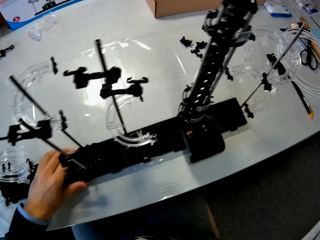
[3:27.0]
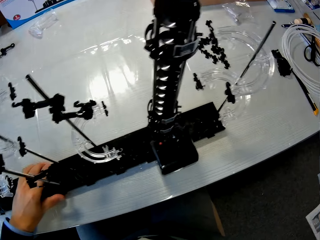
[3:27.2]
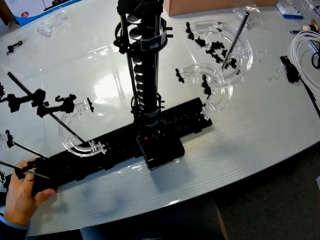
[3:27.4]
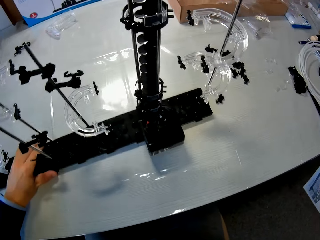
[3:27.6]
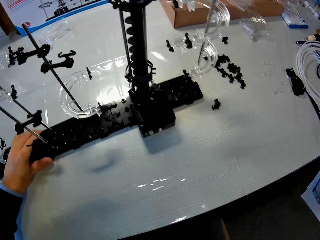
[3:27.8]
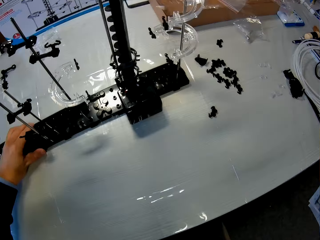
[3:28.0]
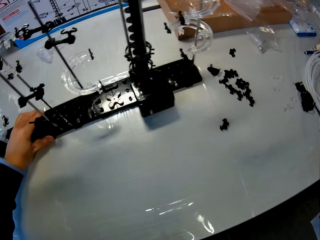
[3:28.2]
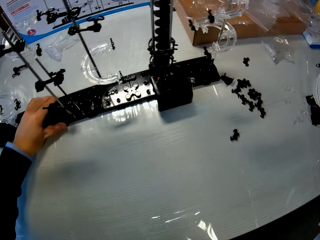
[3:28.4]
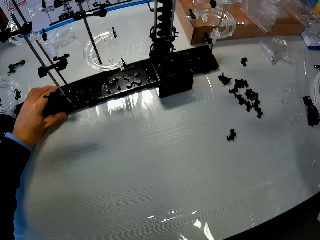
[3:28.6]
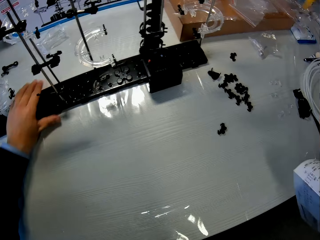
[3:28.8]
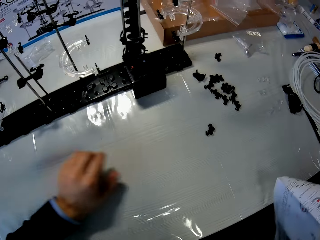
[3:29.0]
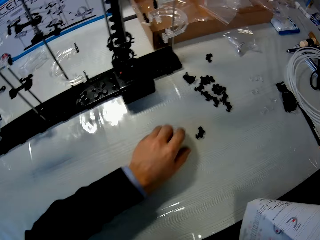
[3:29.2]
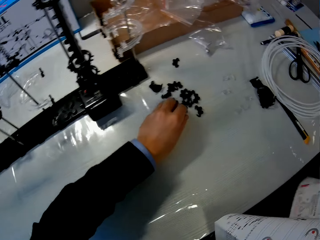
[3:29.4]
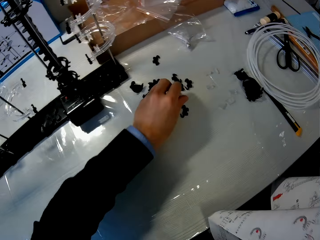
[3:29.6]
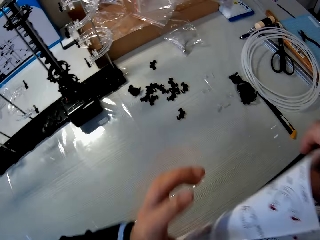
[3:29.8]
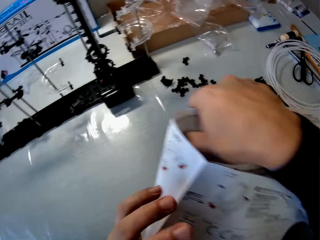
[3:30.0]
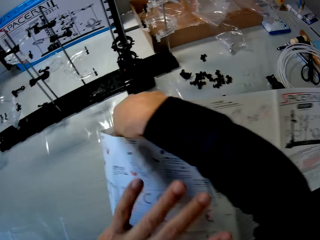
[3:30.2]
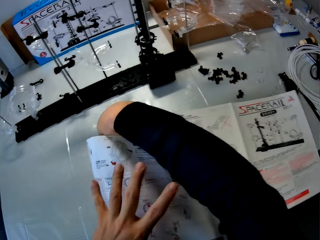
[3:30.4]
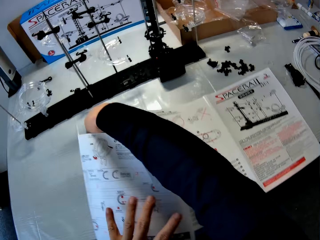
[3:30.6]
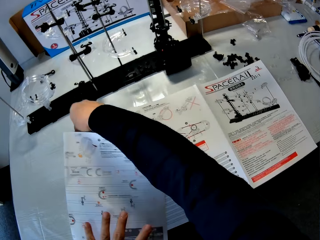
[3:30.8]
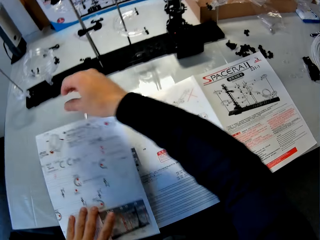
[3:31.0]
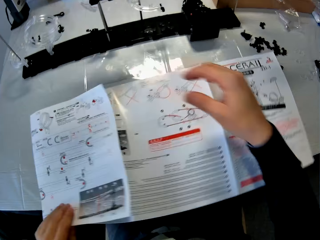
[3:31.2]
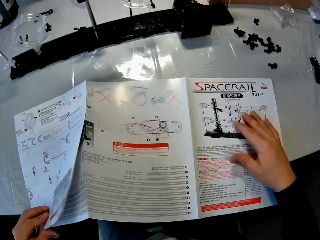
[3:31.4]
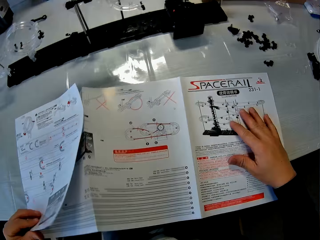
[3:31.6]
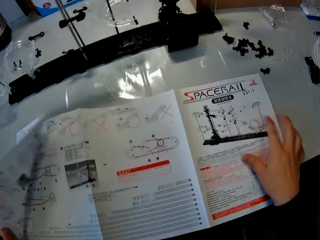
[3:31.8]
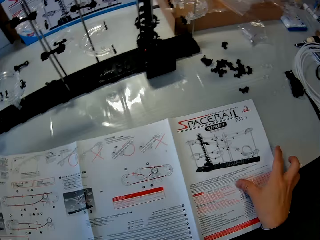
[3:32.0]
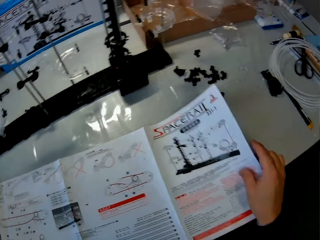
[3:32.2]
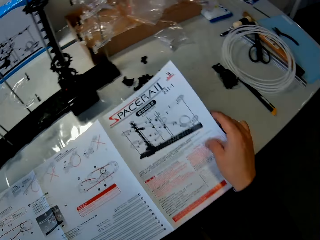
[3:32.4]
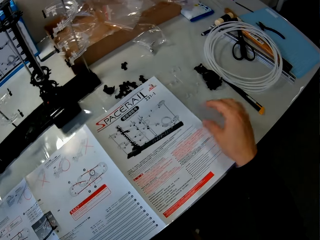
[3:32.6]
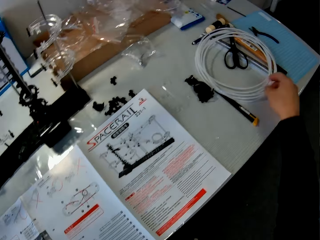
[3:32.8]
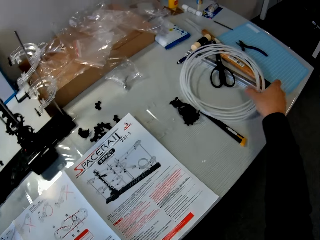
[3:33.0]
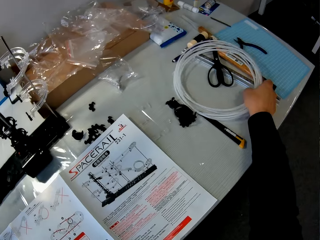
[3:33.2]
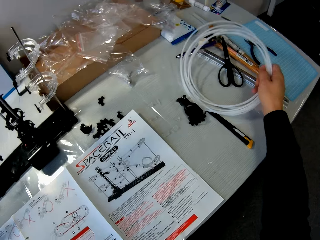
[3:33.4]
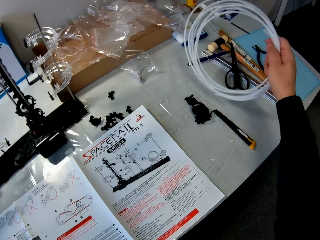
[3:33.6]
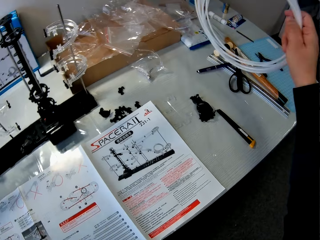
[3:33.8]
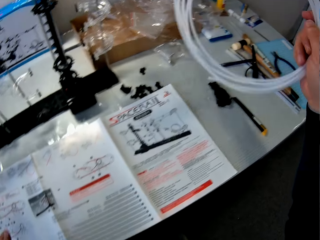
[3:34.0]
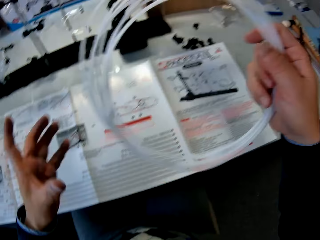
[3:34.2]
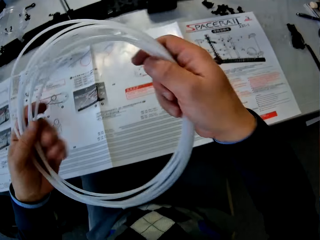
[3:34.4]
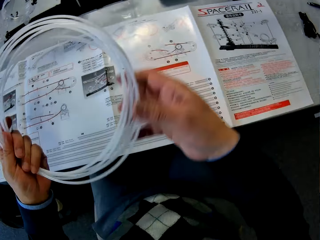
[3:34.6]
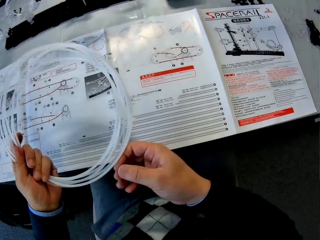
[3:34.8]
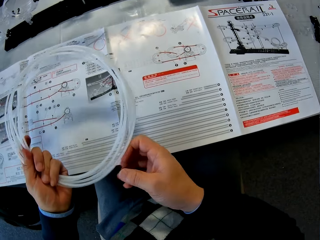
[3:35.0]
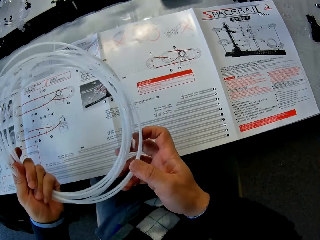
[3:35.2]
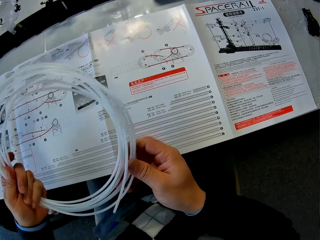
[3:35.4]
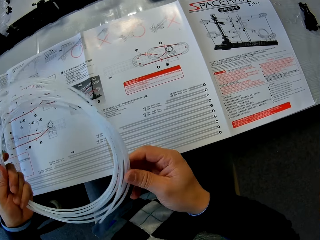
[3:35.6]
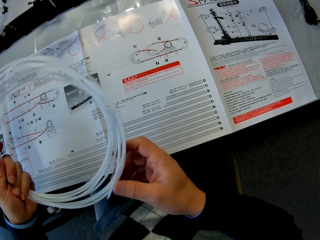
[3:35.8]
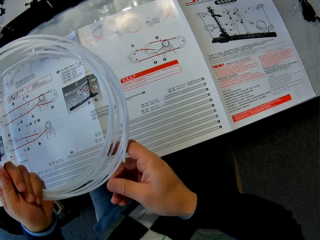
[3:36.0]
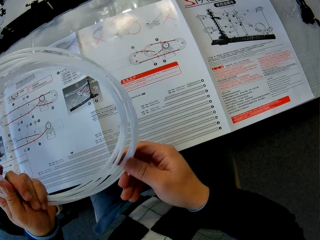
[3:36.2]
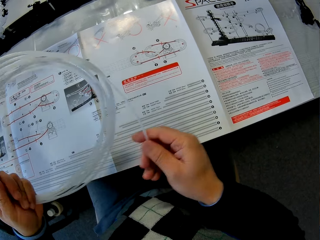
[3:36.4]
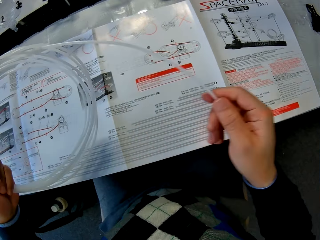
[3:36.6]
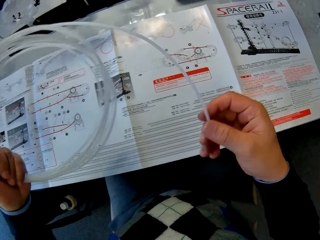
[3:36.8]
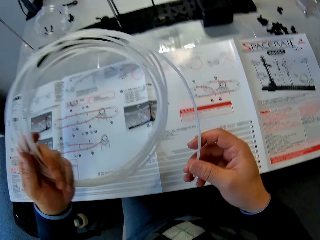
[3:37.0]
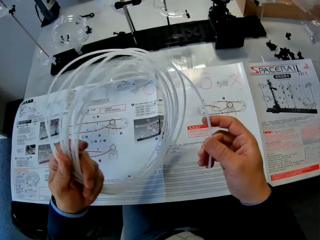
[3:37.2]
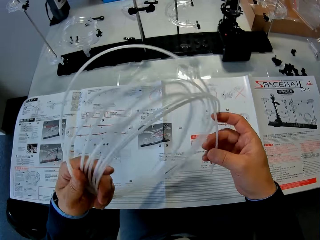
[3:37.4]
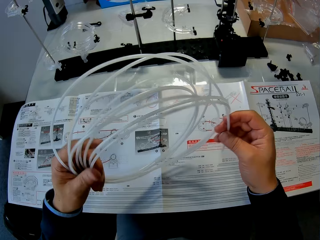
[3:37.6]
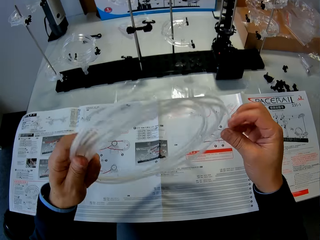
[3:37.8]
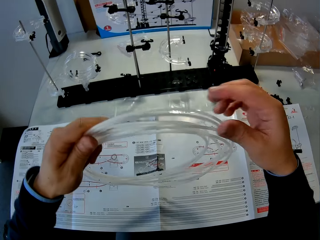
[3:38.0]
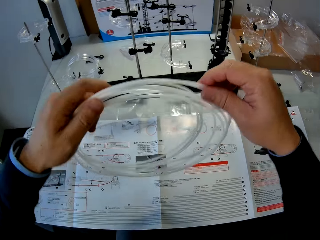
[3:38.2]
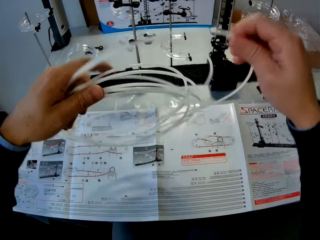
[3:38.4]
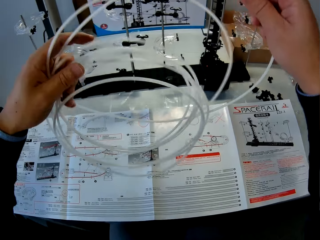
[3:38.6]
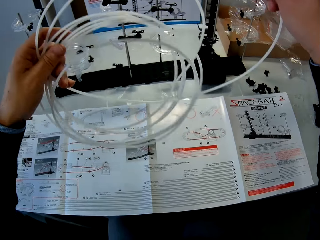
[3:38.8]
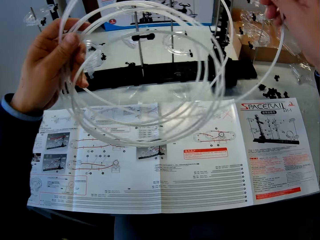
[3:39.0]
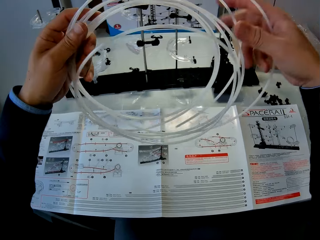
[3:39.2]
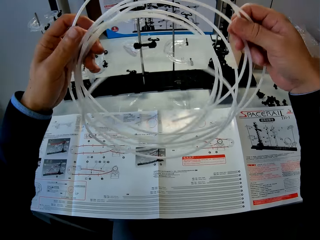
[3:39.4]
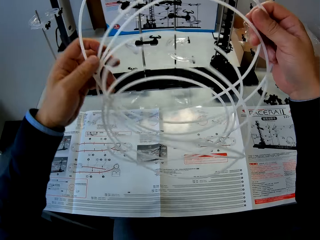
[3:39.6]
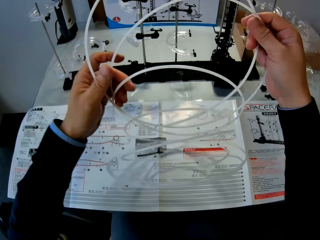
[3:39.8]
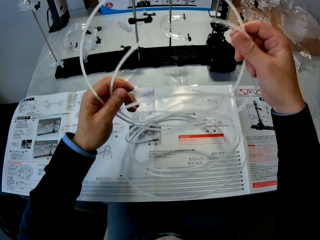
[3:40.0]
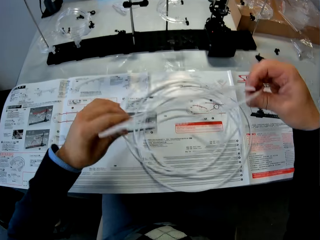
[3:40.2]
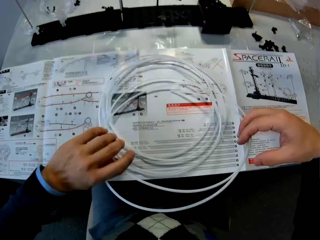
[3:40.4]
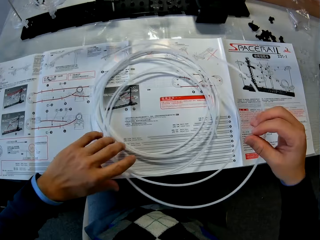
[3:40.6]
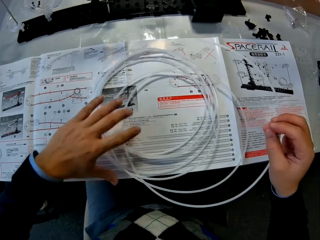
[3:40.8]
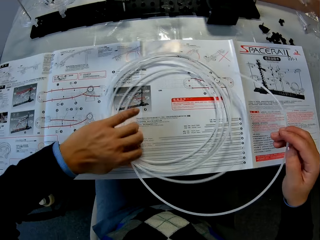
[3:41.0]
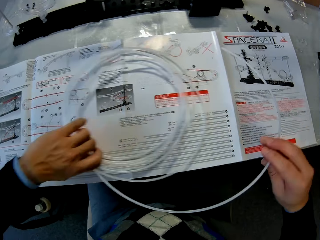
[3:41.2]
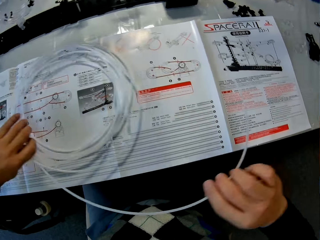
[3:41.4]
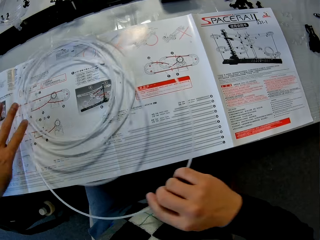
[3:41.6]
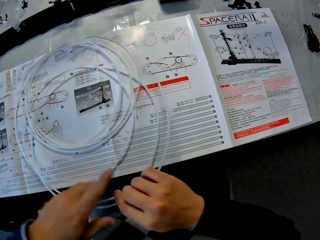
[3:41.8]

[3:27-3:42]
The camera wearer adjusts components on the table with his left hand. He drops the paper. He opens up the paper with his left hand. He grabs the rolled cable on the table with his right hand. He moves the rolled cable to his left hand. He unrolls the cable. He adjusts the cable on the paper.

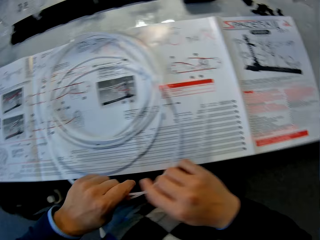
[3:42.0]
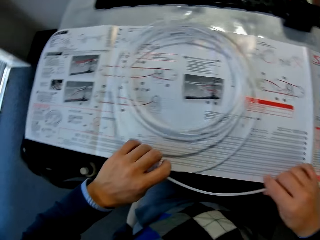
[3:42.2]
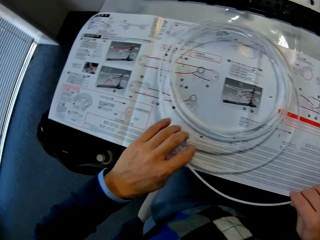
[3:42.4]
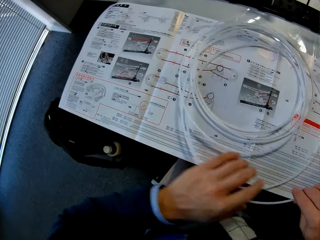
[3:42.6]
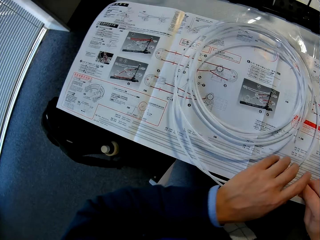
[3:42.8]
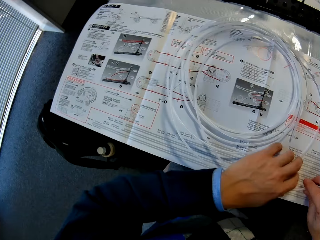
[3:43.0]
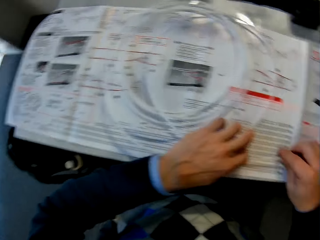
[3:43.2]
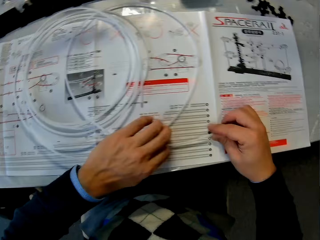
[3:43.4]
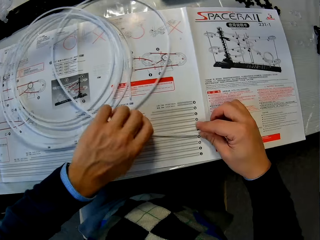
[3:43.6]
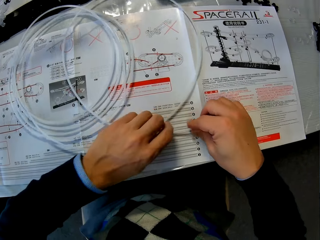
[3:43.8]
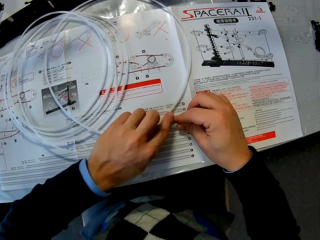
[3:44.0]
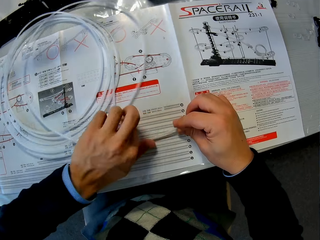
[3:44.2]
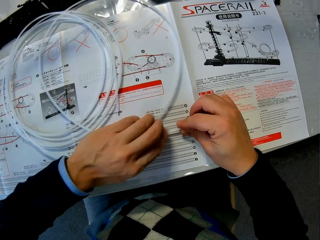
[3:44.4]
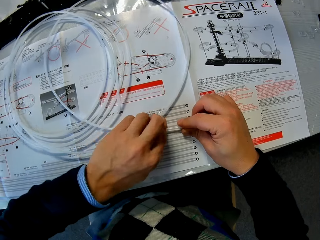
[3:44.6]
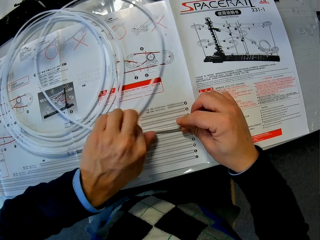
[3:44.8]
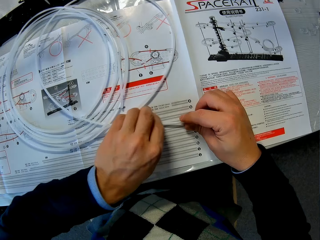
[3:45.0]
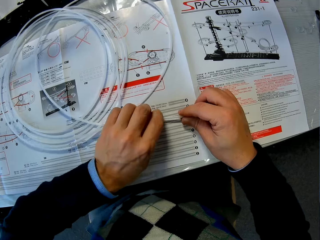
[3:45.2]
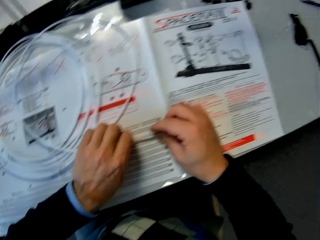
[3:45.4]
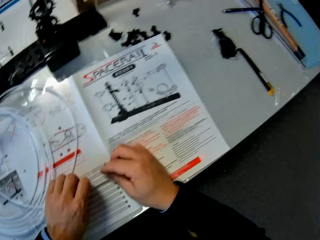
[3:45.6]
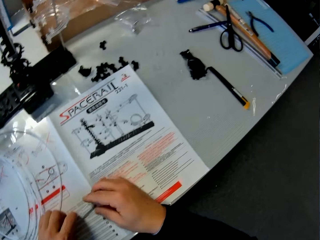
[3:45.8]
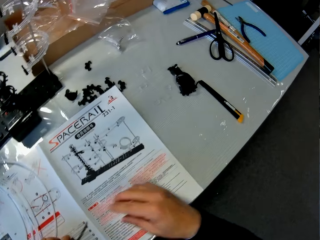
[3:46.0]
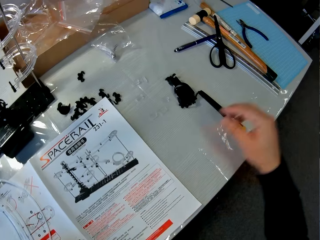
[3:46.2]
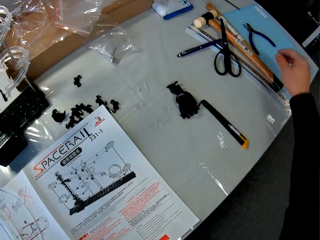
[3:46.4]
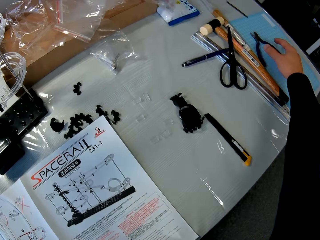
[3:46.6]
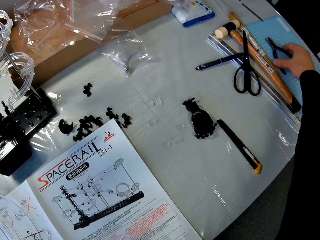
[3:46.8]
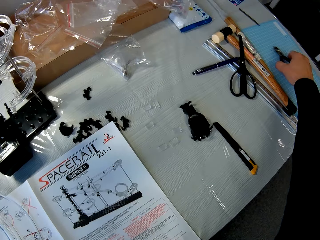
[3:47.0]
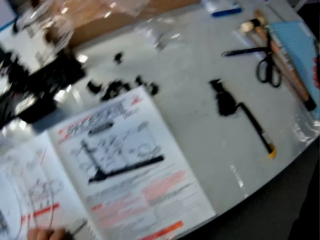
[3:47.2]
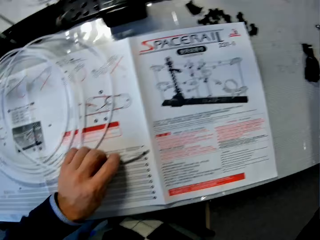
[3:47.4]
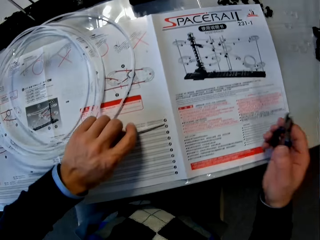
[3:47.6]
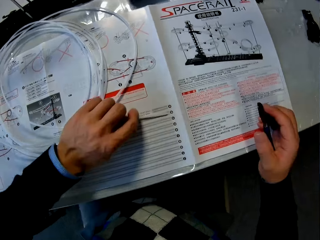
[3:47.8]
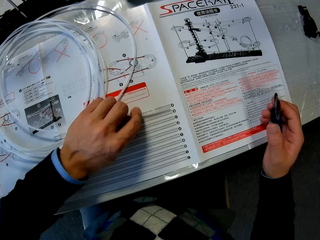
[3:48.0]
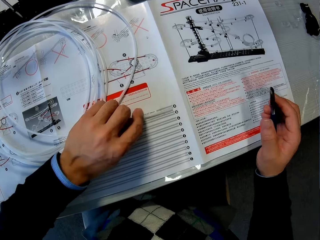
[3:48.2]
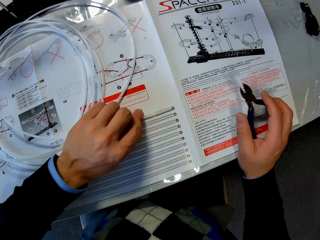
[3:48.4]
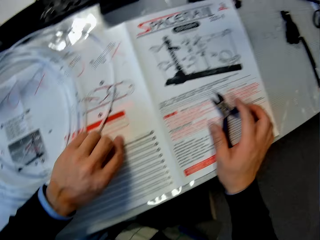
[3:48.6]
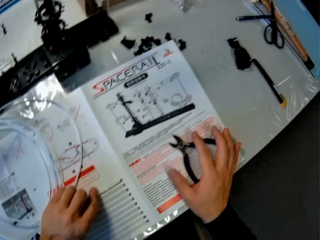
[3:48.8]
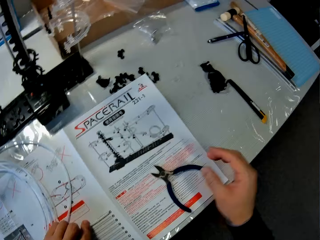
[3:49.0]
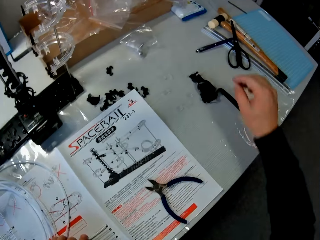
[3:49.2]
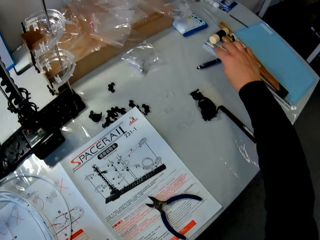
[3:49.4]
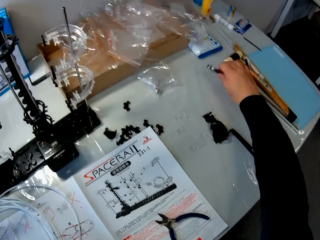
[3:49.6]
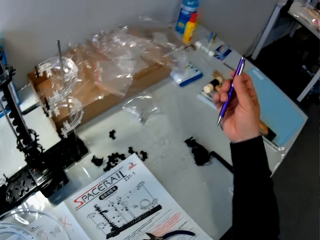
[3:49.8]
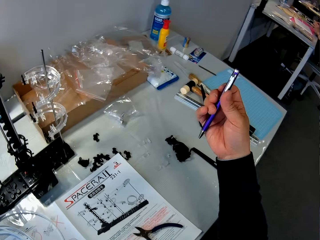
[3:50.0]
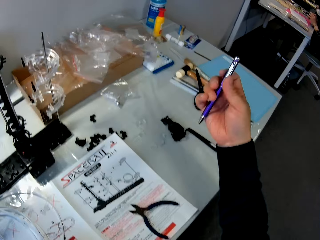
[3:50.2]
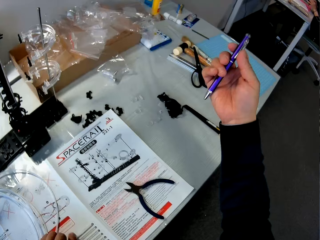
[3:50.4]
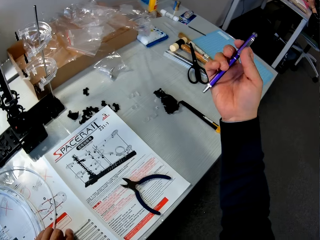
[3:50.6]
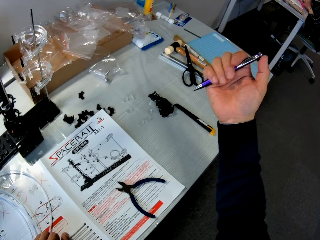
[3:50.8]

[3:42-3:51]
The camera wearer takes pliers on the table with his right hand. He positions the cable in his left hand on the paper. He drops the pliers on the table. He grabs a pen on the table with his right hand.
